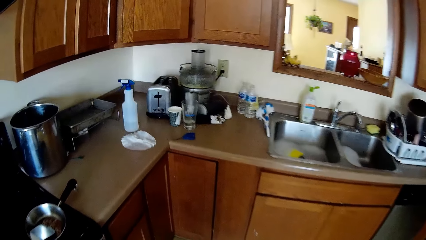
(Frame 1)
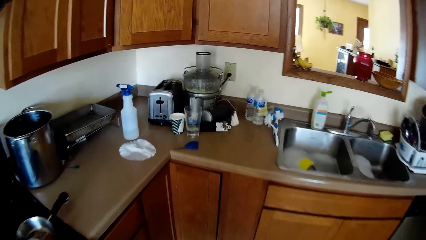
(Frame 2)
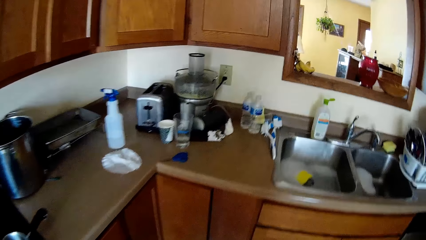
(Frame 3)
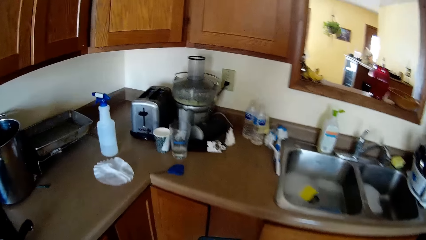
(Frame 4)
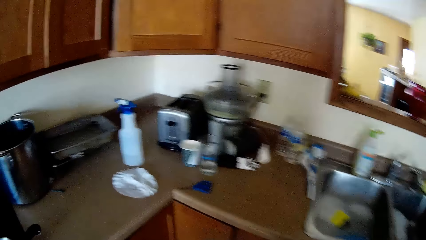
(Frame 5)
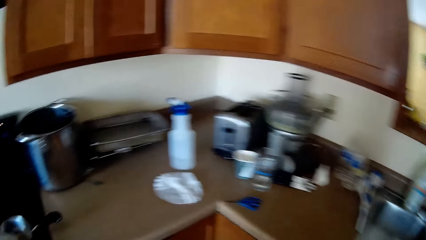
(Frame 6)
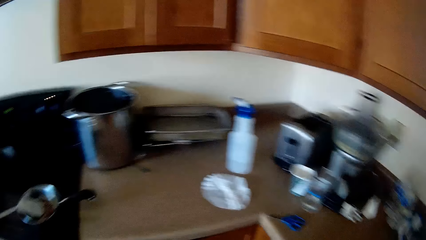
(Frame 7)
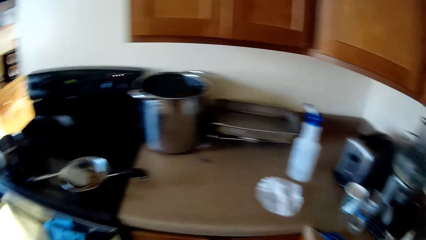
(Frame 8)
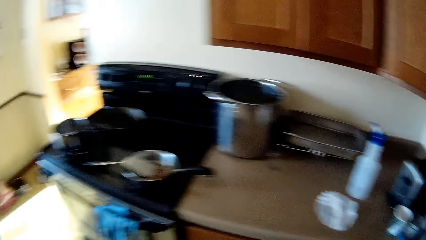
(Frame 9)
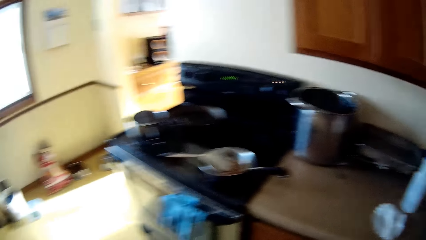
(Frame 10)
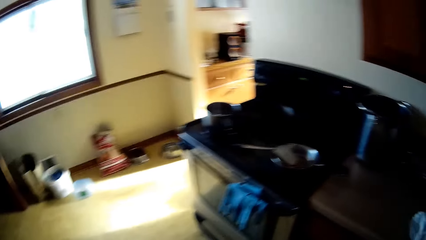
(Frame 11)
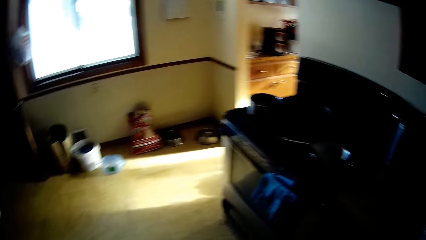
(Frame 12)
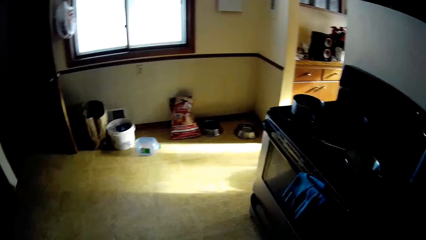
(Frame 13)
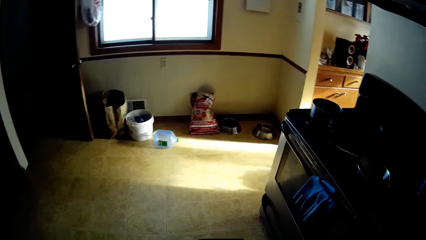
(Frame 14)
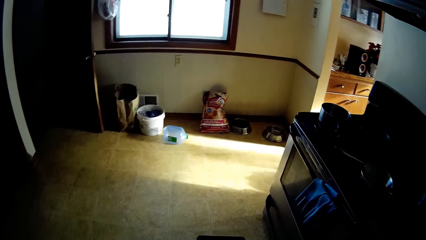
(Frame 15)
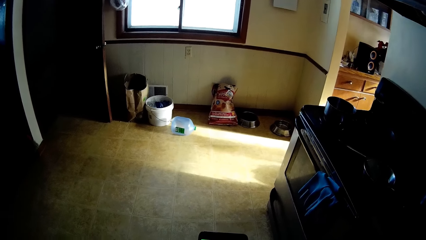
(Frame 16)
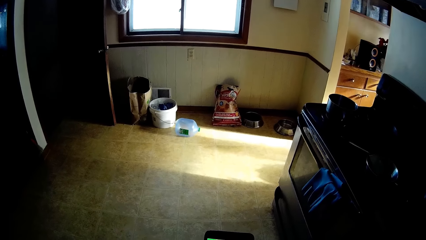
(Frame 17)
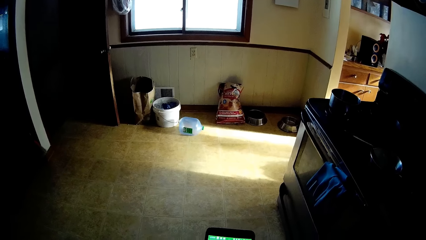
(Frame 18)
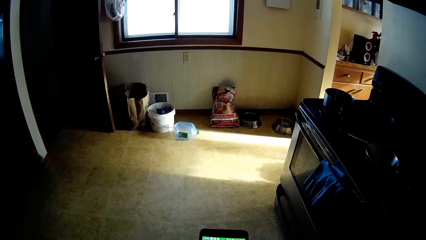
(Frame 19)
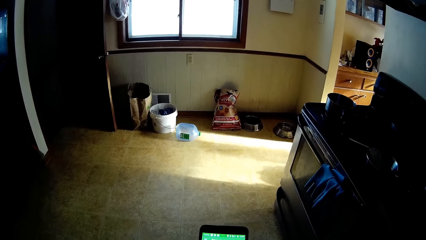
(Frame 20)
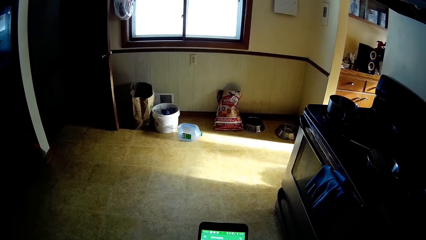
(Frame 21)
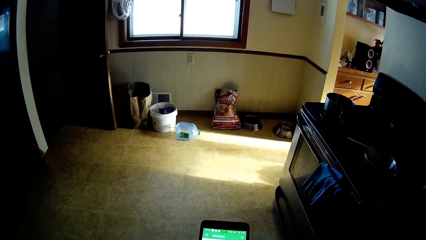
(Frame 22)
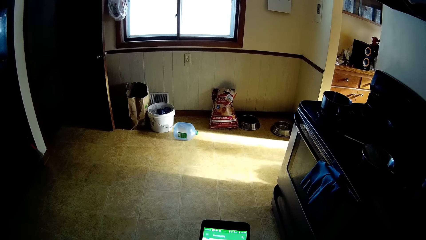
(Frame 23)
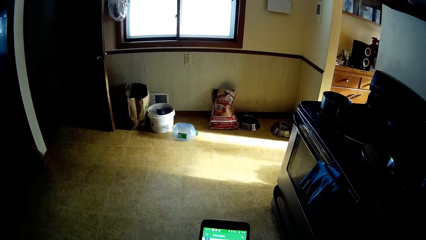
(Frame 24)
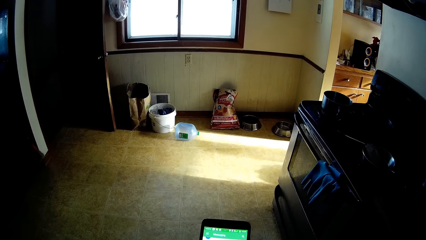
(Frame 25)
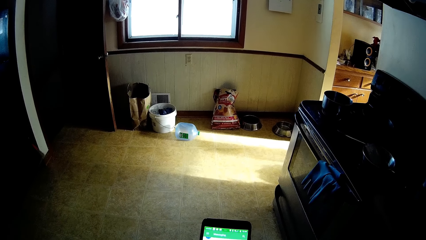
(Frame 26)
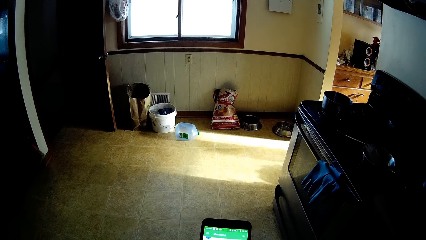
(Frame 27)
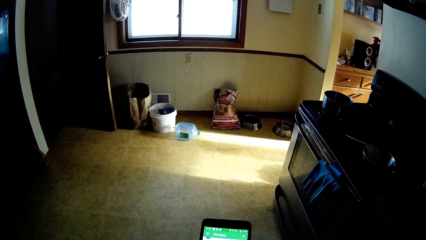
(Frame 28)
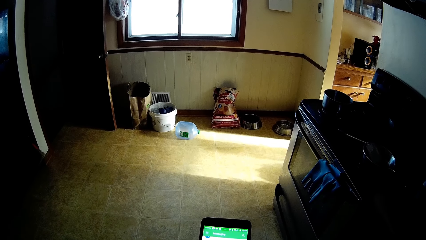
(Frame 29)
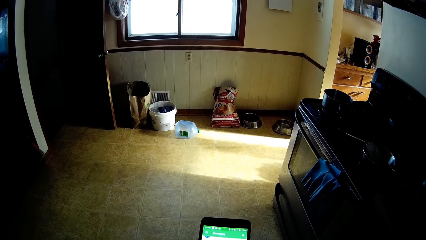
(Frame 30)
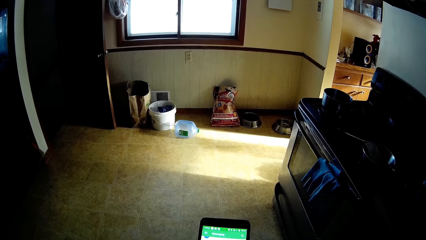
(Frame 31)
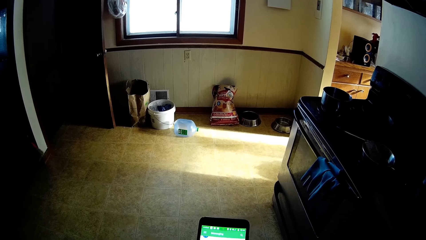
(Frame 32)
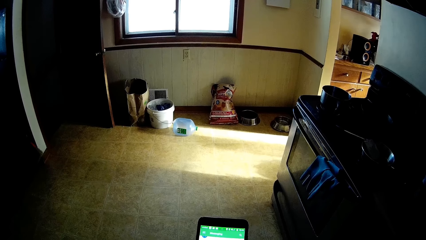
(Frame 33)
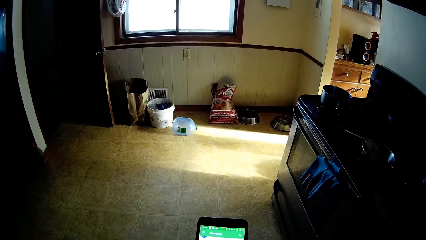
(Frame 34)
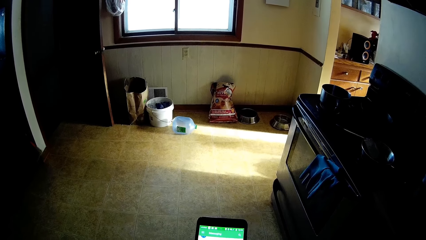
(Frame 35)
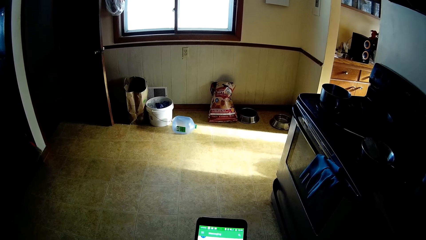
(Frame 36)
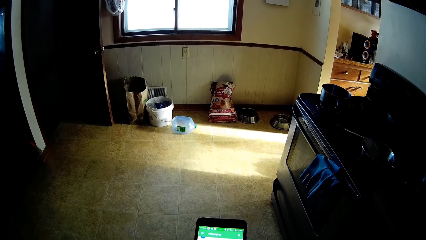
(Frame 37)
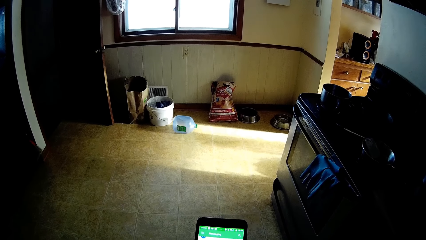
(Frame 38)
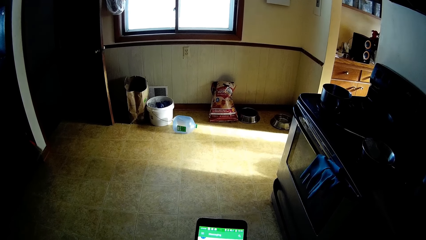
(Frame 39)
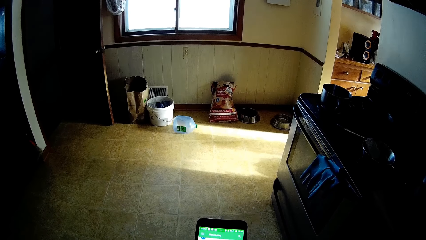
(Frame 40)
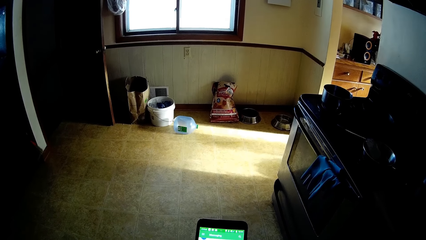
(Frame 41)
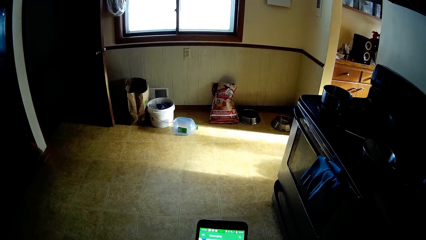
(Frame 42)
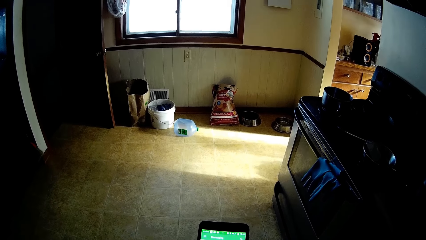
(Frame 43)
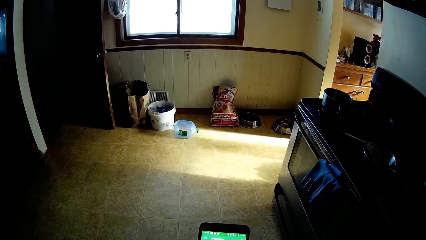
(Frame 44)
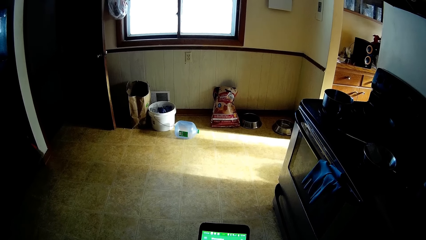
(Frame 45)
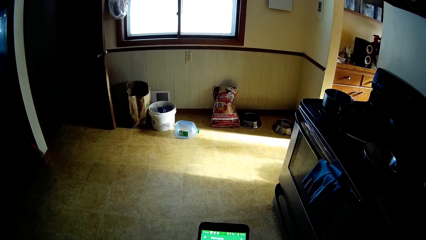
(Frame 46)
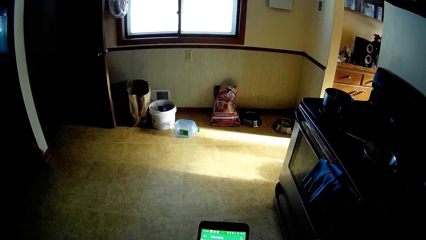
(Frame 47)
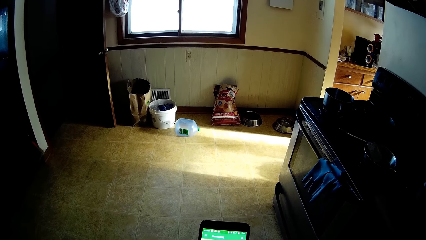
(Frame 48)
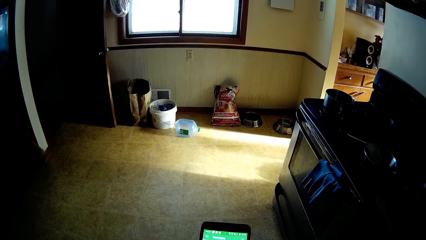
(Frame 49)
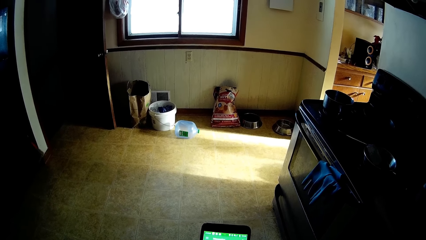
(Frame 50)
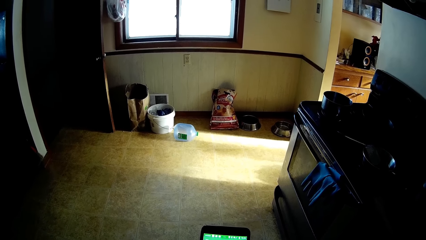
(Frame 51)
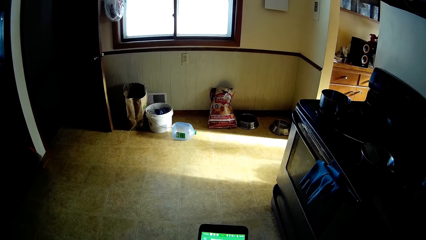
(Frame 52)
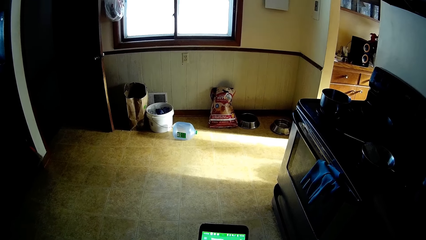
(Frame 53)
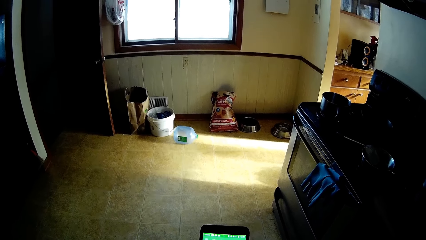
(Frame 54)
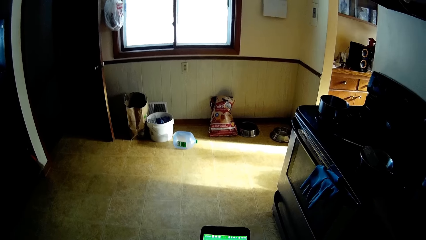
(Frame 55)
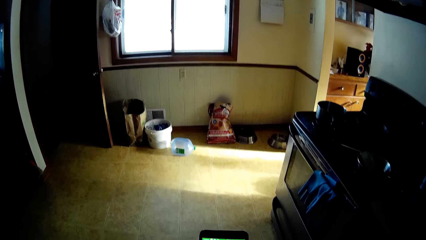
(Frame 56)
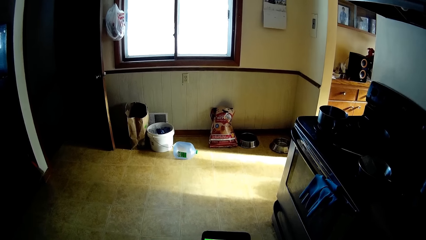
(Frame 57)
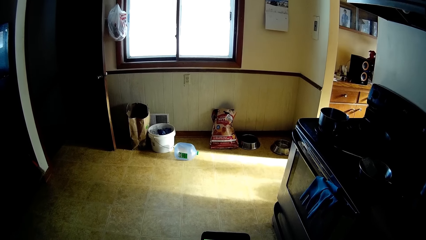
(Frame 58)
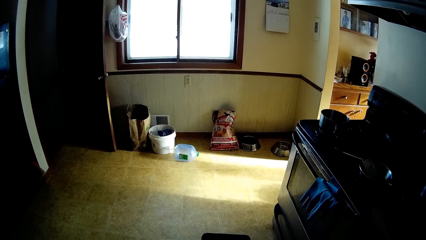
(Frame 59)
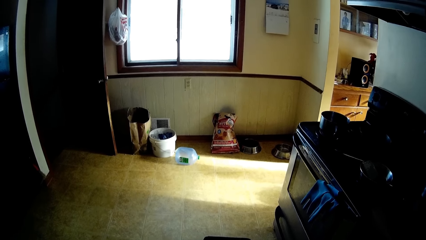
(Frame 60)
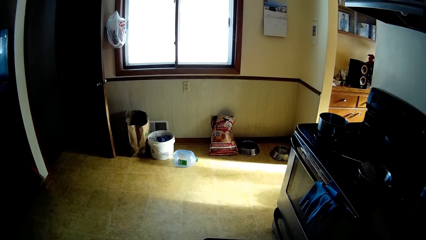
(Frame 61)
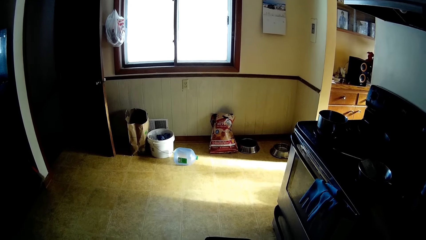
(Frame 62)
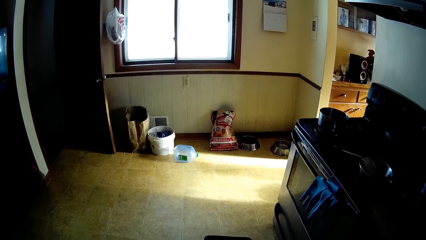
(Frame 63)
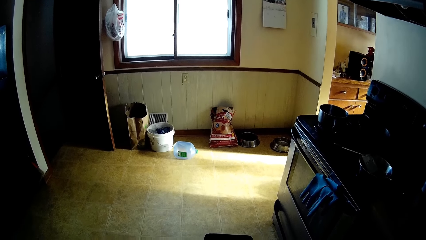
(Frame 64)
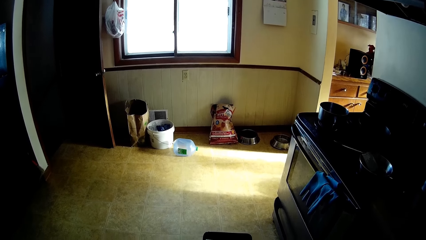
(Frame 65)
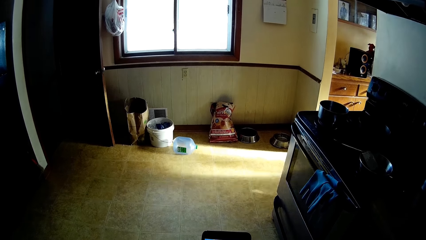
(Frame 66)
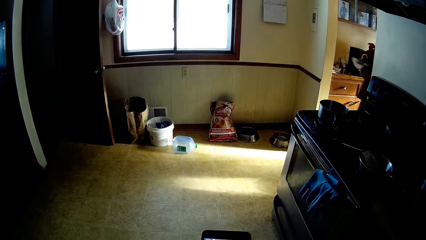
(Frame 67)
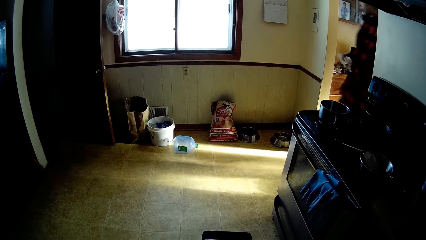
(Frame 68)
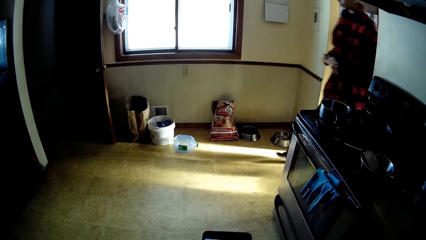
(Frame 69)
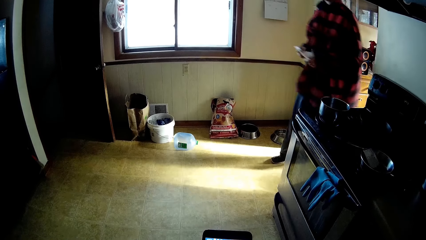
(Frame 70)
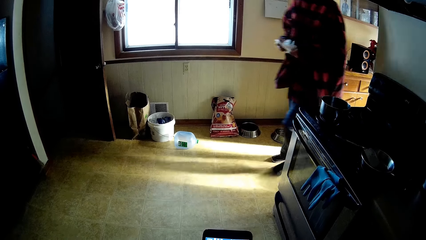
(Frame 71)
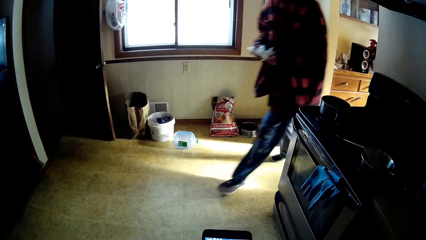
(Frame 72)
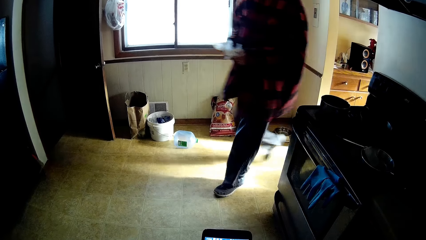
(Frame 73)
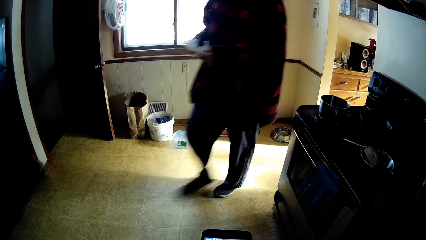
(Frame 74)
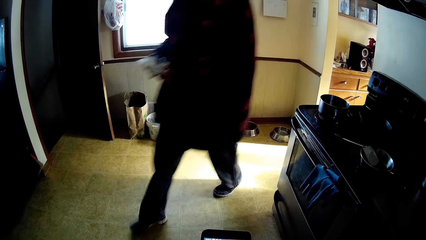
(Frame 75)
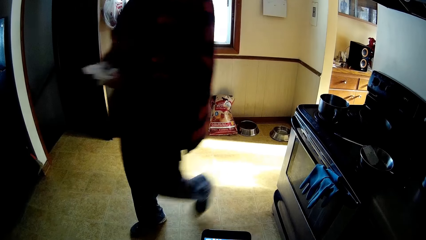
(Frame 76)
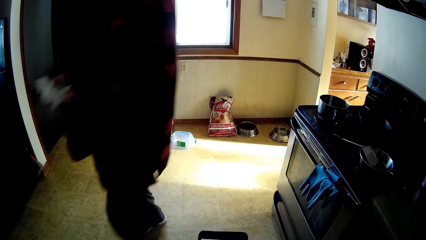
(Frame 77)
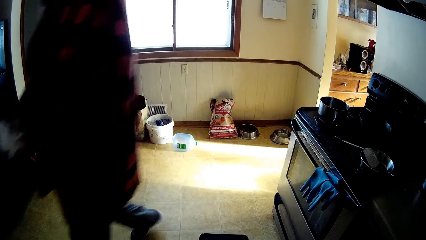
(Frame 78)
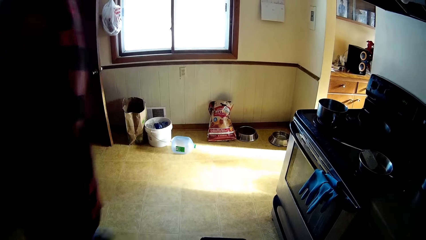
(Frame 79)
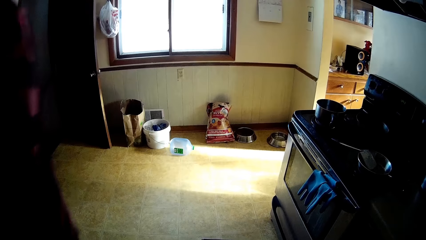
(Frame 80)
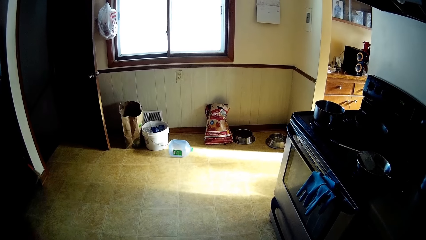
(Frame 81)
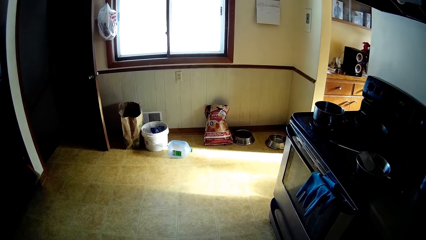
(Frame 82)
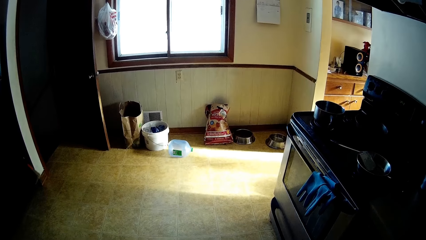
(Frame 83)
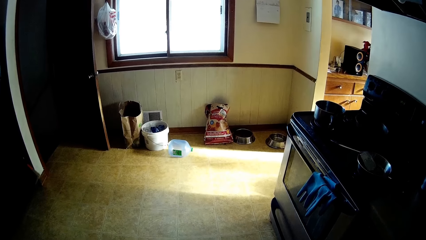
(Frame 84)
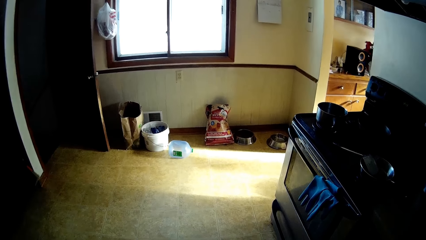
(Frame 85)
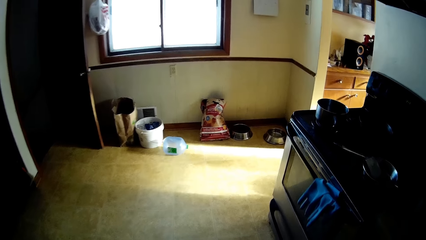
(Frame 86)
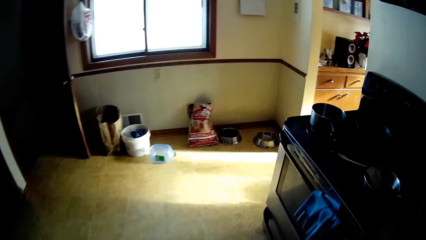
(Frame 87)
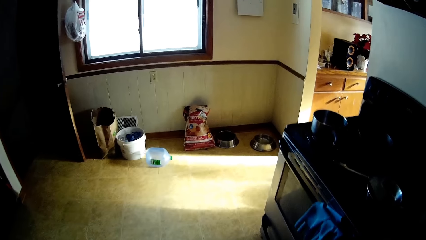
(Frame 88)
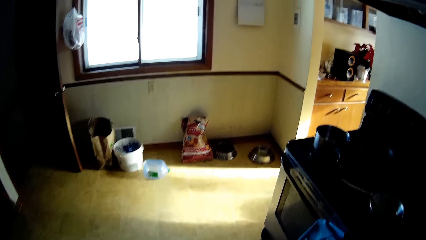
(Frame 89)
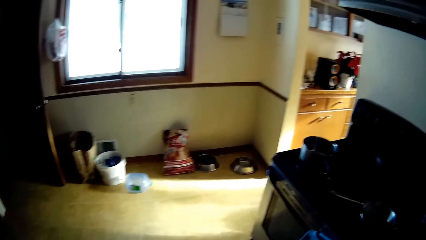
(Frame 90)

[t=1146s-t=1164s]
The camera wearer looks at the phone. They operate the phone. A man moves around.
